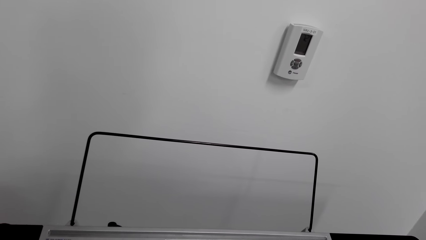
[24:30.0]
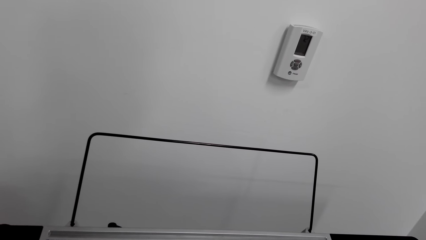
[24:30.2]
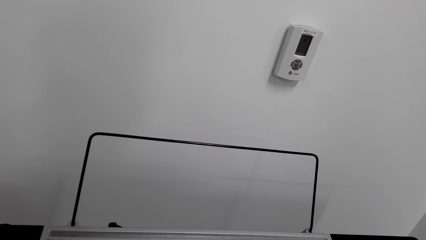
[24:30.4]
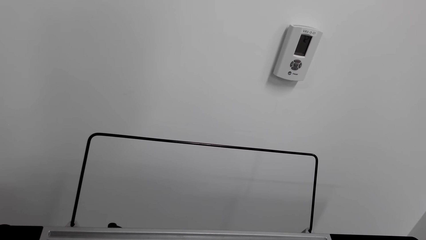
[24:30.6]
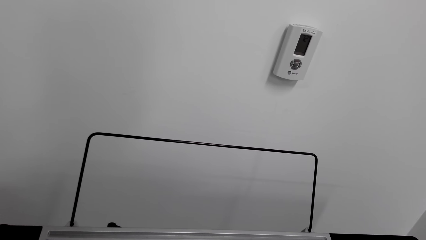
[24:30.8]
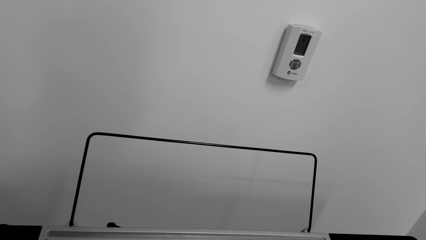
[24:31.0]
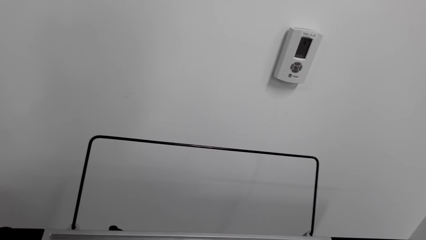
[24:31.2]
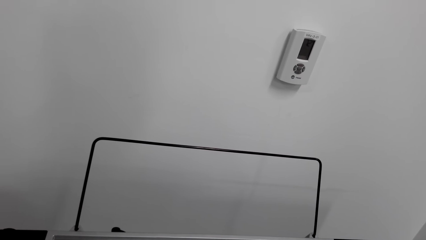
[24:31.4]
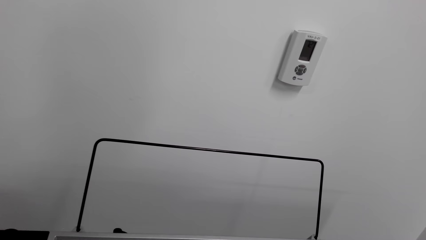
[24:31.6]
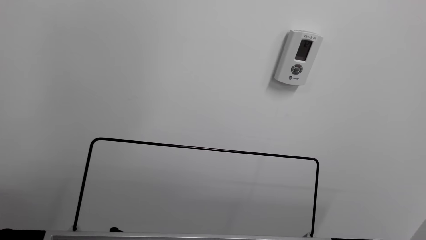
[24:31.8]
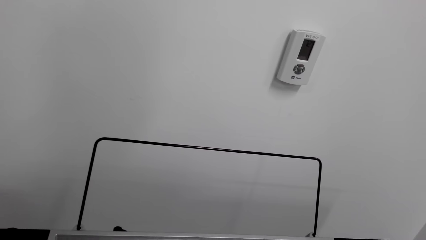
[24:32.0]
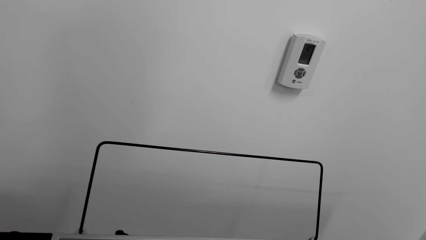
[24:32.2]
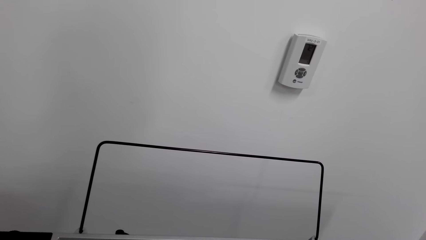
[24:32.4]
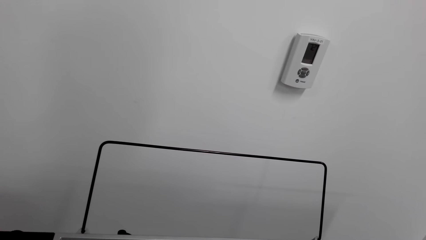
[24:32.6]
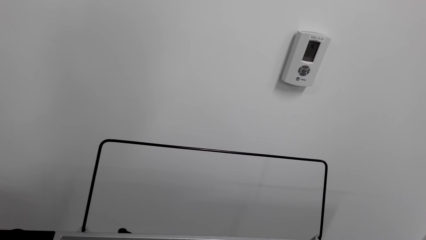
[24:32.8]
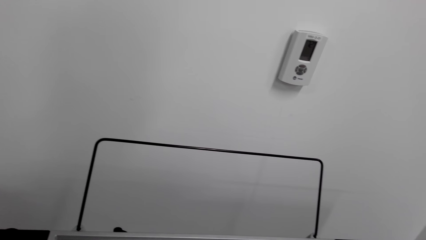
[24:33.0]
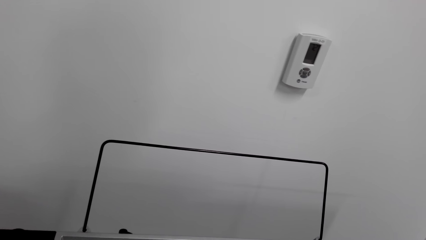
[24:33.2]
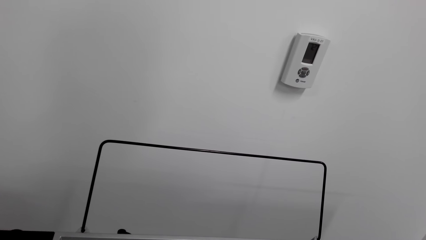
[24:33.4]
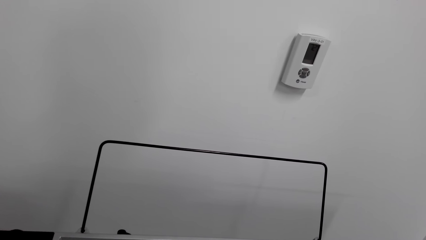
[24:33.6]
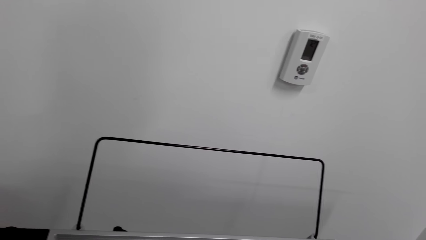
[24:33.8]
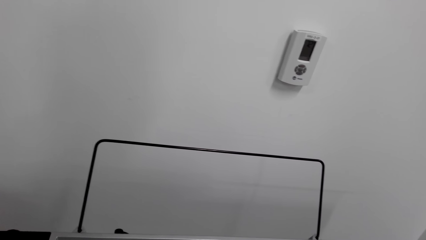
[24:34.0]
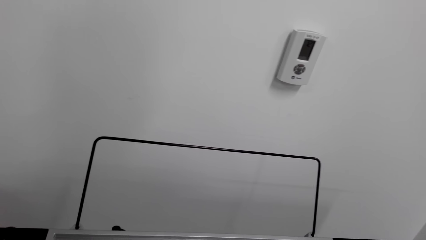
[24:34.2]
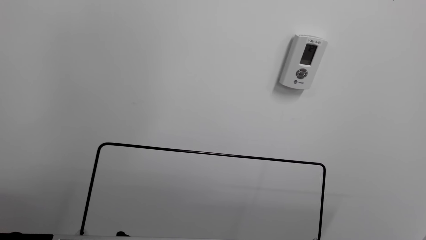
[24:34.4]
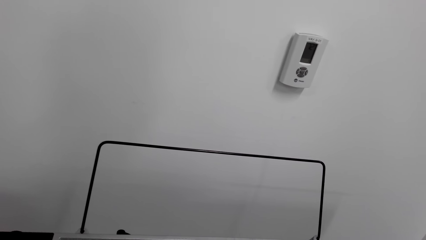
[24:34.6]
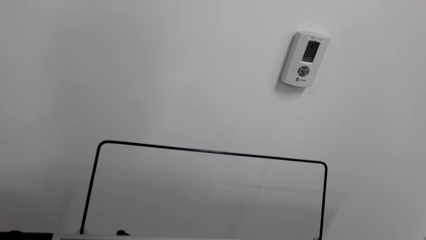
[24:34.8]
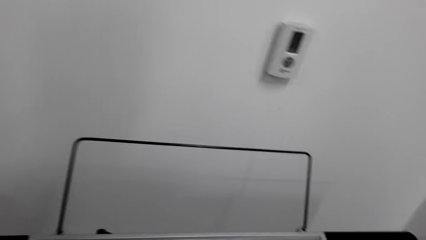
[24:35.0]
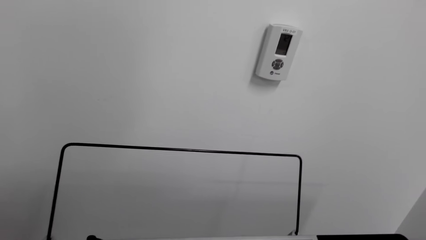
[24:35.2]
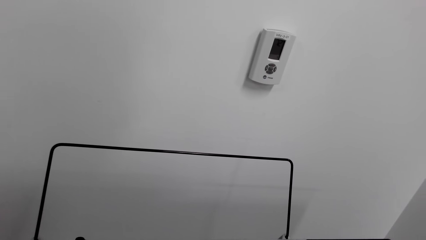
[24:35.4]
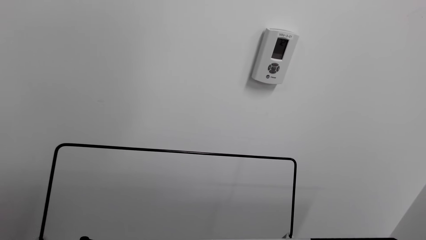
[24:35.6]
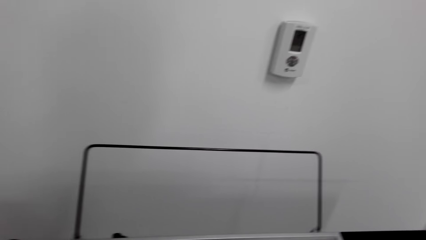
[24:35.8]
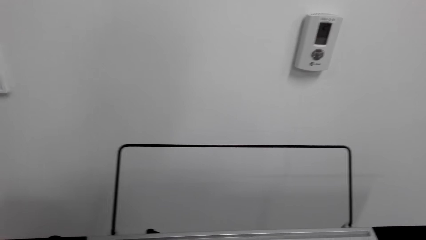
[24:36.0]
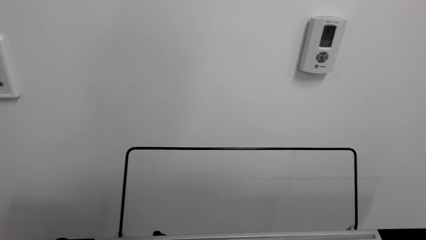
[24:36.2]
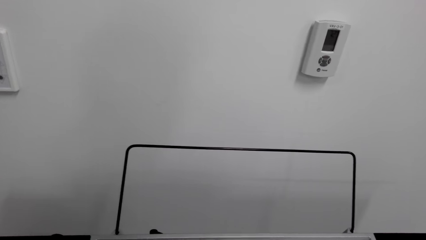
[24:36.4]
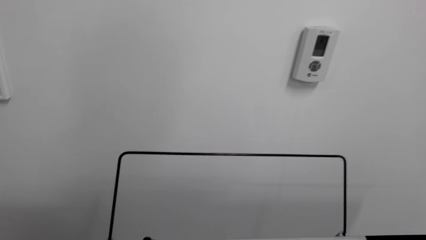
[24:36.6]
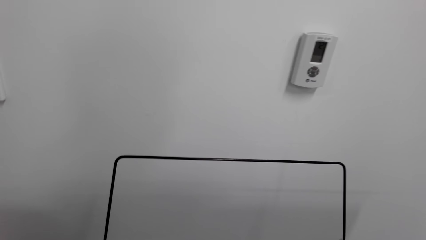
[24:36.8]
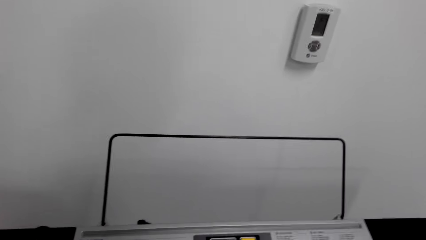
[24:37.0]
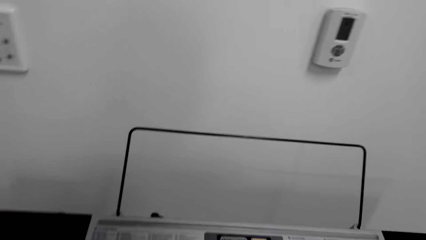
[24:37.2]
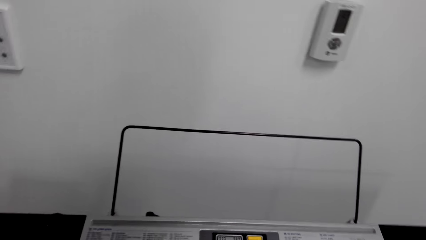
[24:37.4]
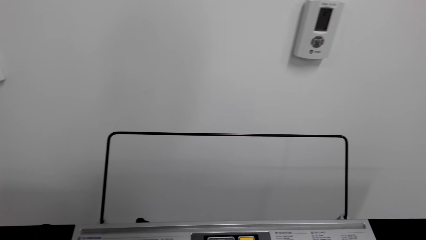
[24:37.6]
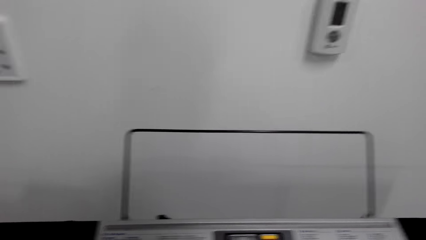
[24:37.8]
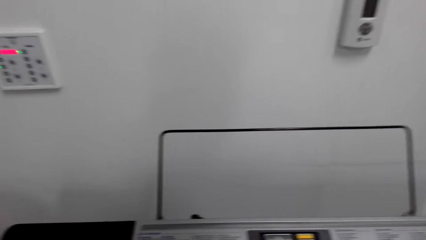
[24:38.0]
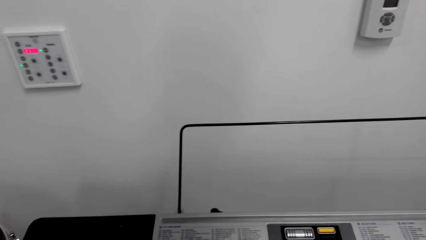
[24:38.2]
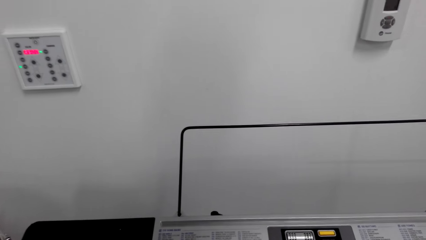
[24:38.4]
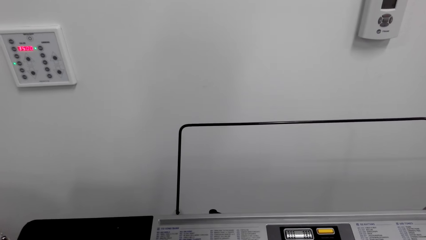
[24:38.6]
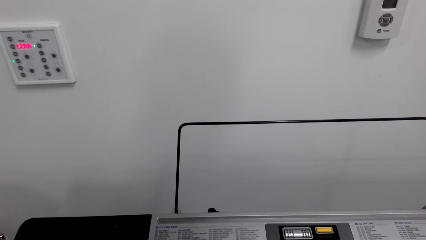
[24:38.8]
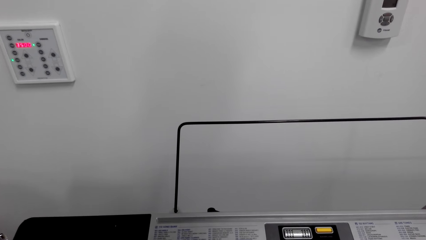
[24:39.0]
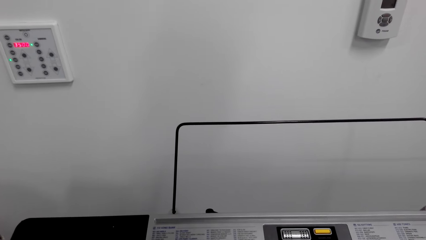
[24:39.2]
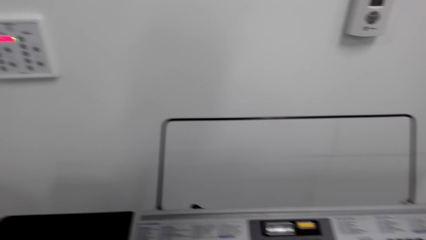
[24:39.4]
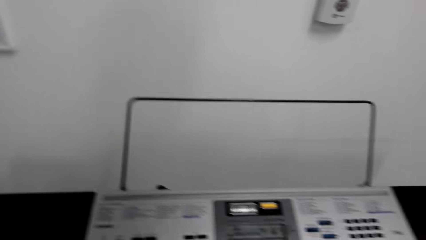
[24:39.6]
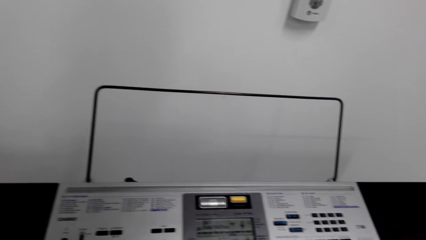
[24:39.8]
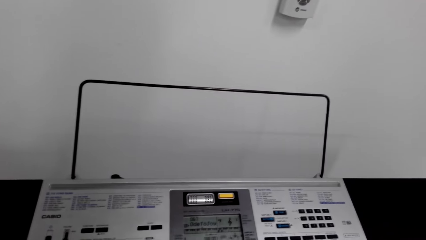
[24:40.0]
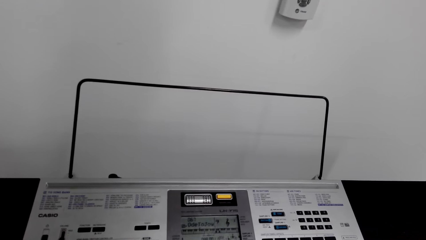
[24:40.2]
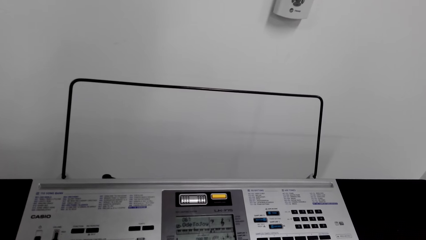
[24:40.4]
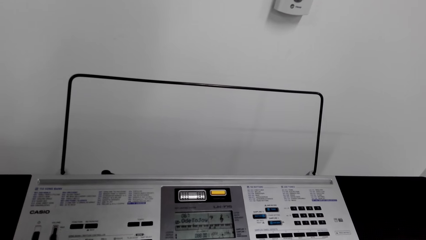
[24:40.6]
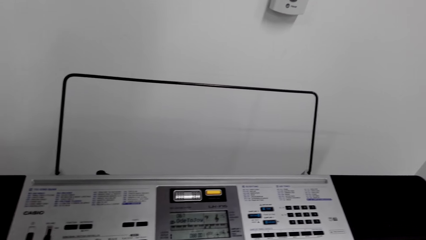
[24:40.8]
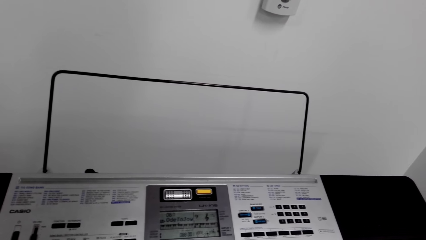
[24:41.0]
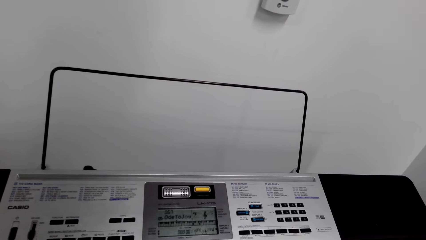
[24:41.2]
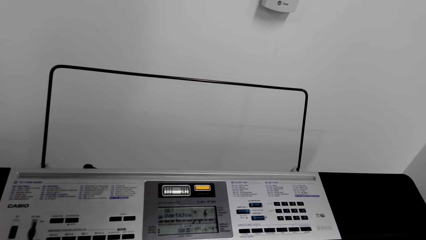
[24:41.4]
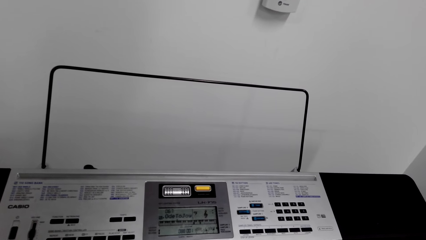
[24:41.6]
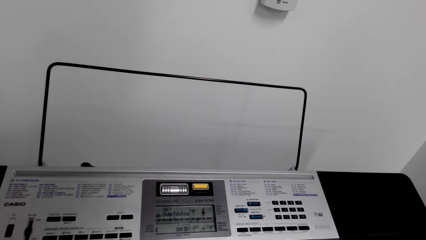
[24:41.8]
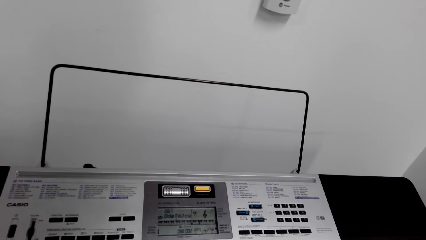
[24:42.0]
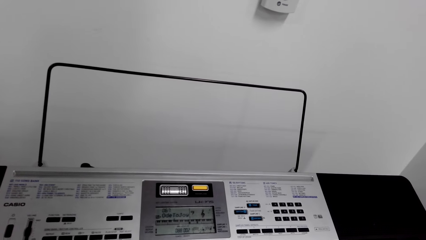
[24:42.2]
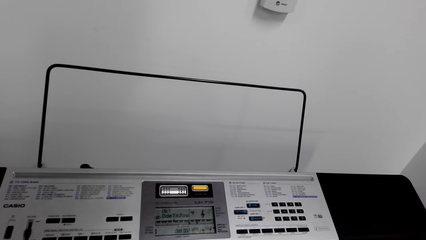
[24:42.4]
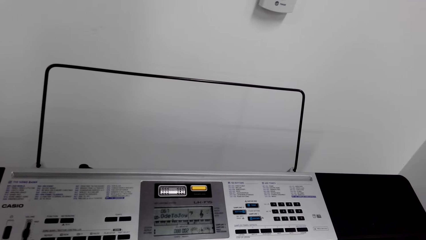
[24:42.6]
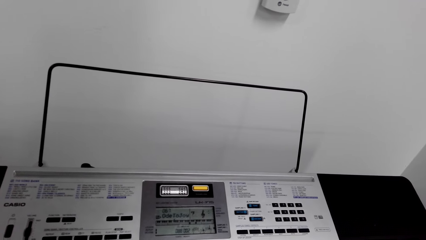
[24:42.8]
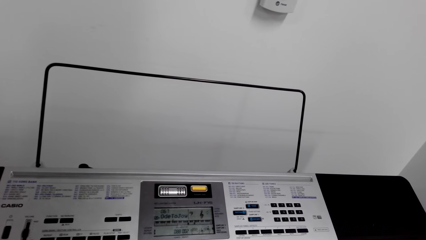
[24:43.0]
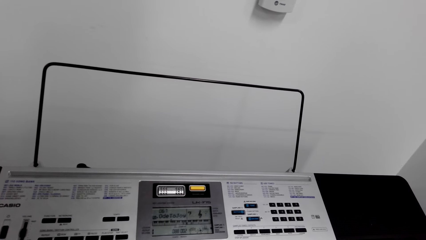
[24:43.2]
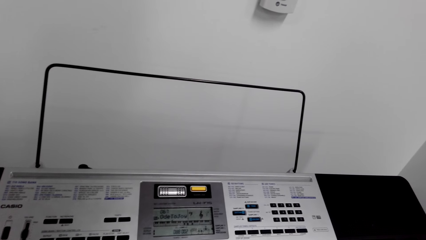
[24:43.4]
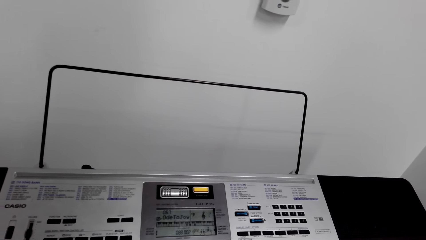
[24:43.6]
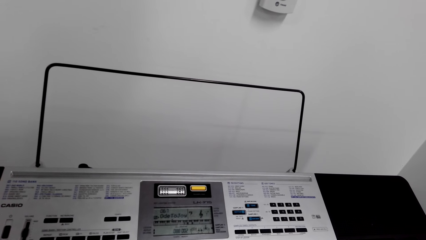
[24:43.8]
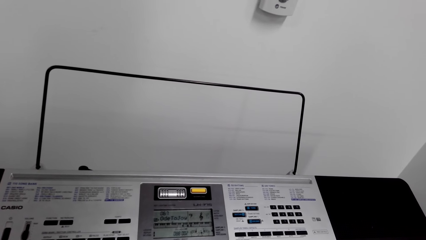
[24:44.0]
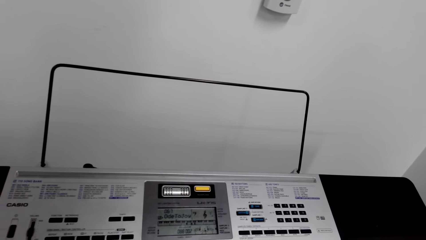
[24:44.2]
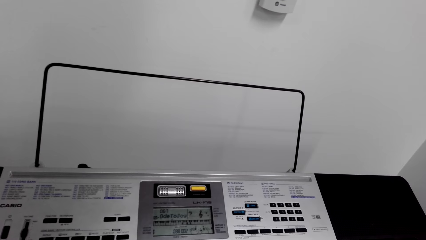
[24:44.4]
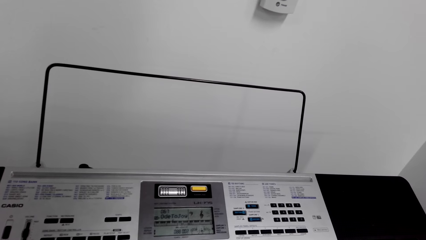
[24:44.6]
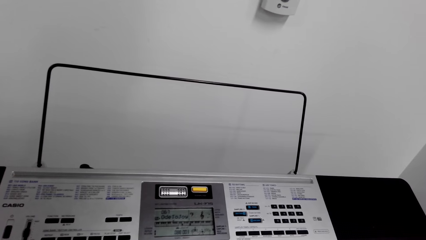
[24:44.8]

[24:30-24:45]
The camera wearer plays the piano.
